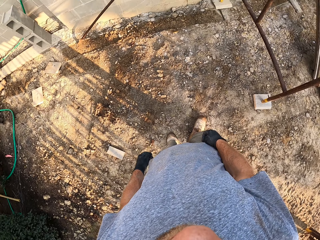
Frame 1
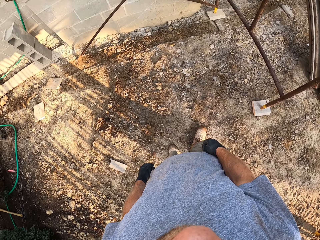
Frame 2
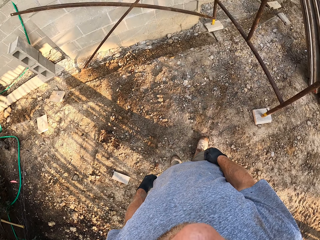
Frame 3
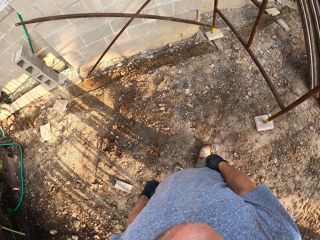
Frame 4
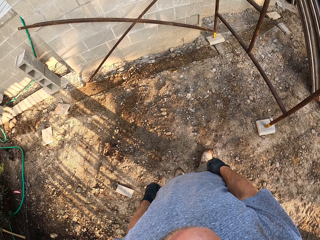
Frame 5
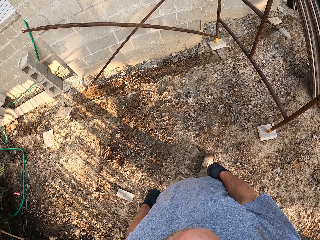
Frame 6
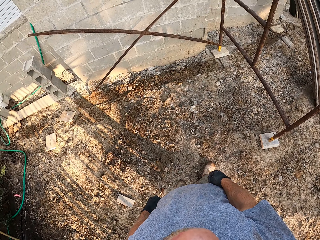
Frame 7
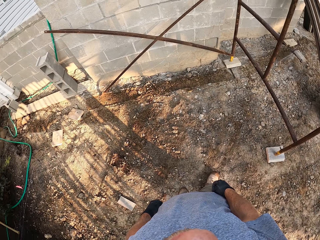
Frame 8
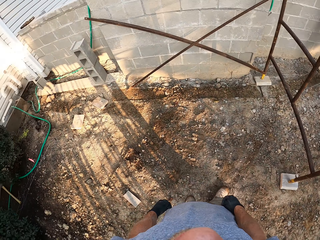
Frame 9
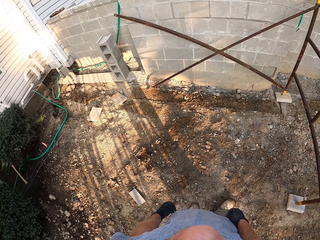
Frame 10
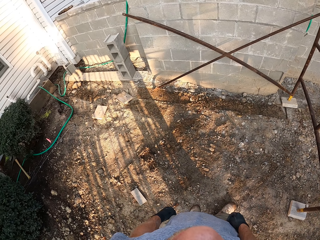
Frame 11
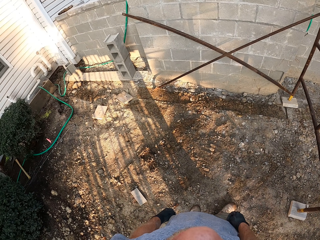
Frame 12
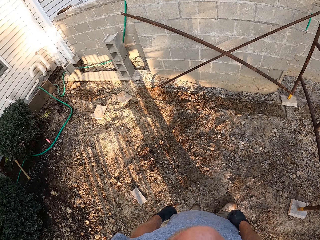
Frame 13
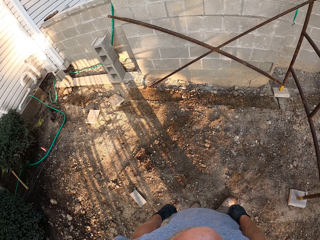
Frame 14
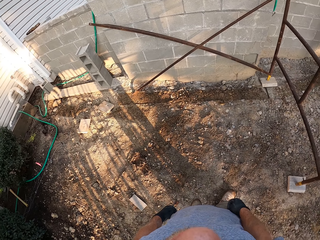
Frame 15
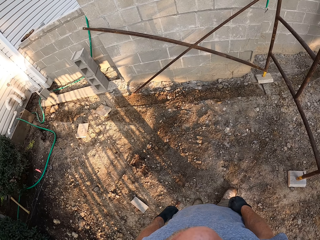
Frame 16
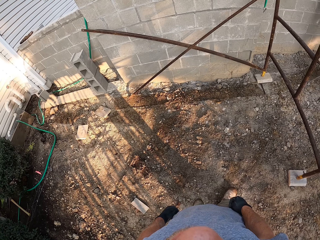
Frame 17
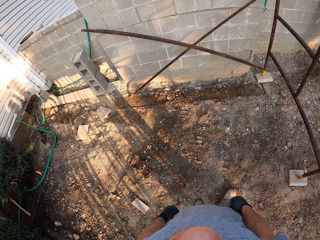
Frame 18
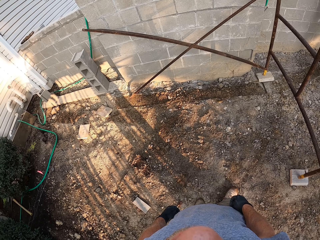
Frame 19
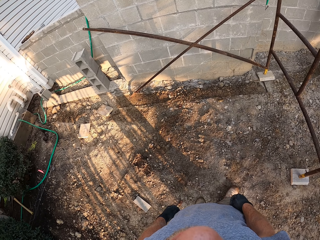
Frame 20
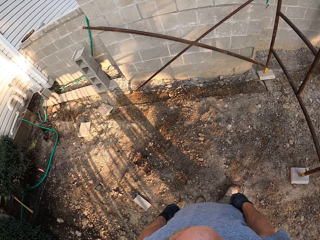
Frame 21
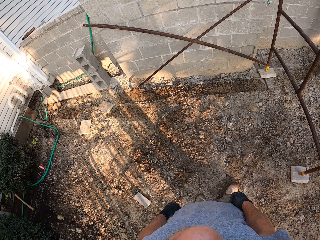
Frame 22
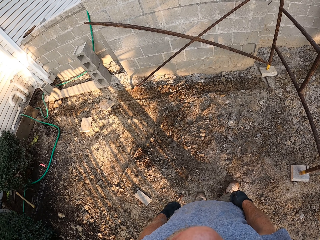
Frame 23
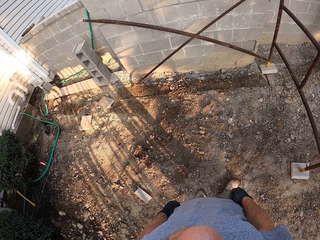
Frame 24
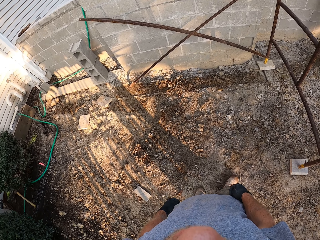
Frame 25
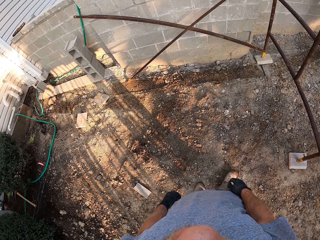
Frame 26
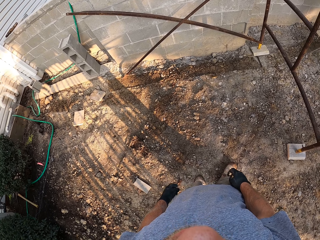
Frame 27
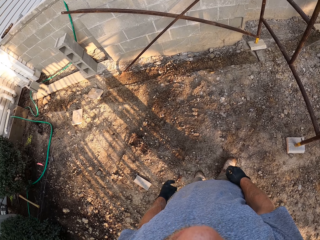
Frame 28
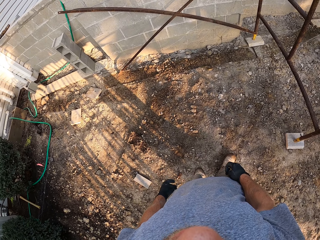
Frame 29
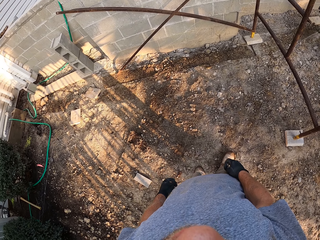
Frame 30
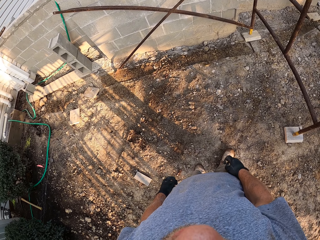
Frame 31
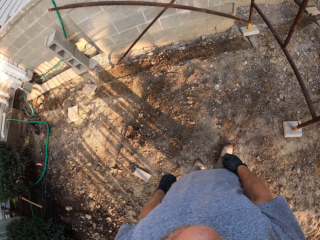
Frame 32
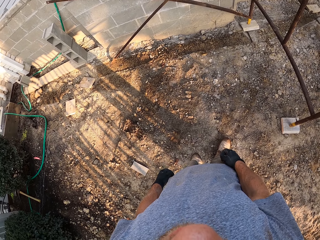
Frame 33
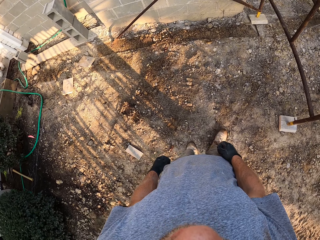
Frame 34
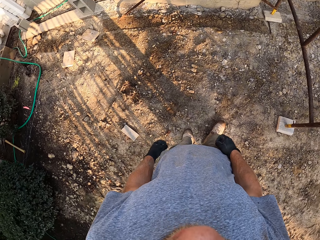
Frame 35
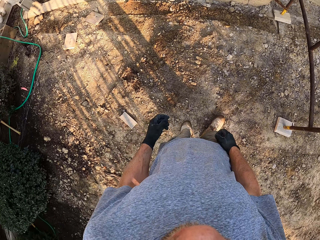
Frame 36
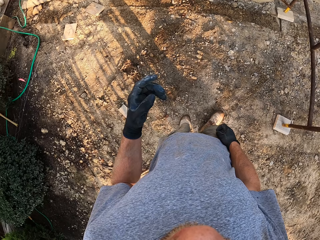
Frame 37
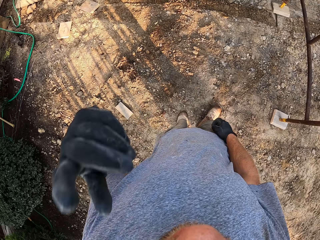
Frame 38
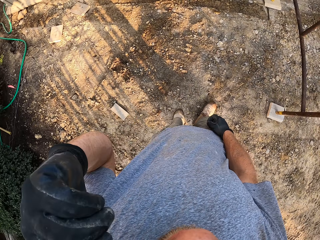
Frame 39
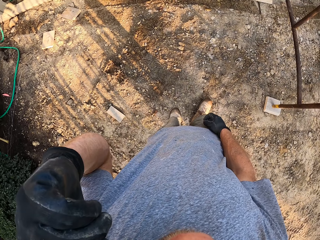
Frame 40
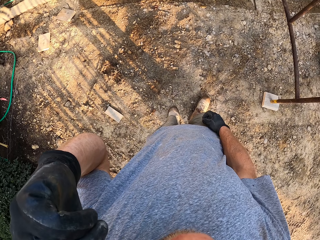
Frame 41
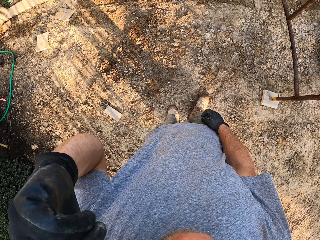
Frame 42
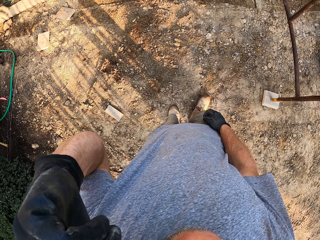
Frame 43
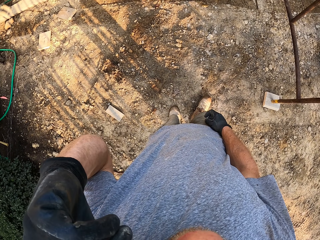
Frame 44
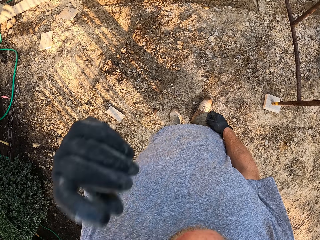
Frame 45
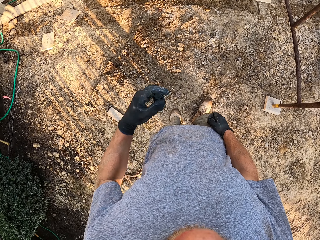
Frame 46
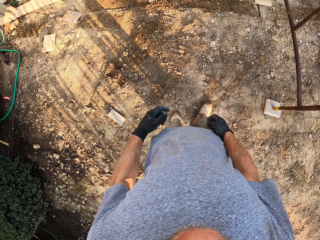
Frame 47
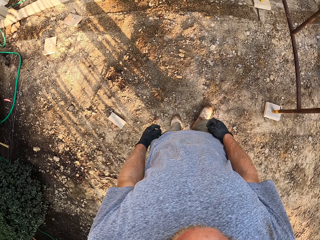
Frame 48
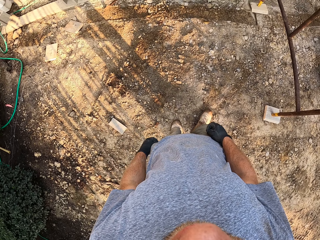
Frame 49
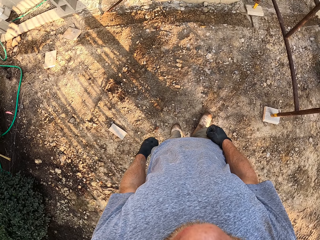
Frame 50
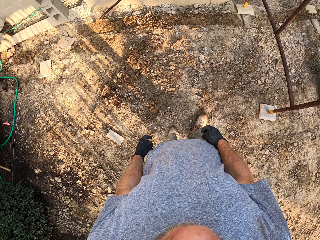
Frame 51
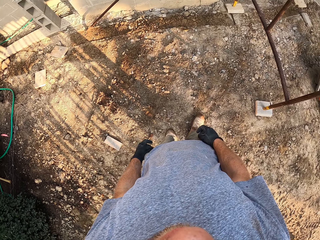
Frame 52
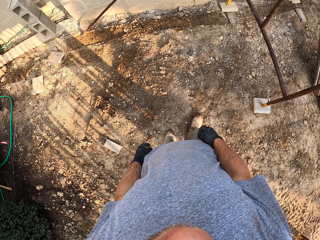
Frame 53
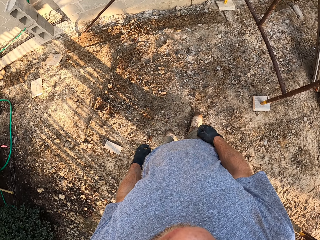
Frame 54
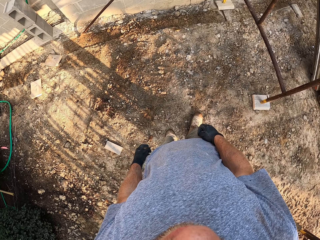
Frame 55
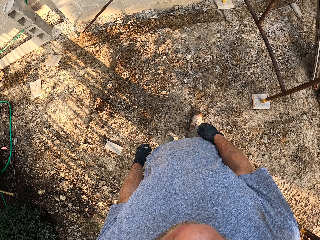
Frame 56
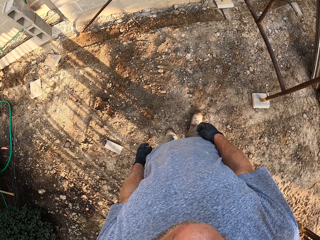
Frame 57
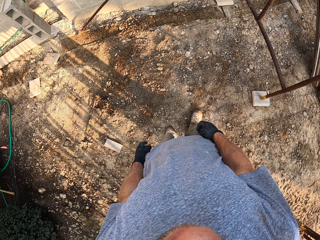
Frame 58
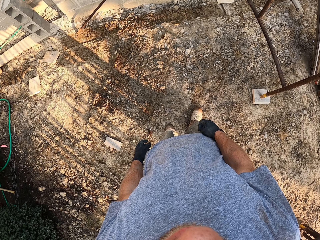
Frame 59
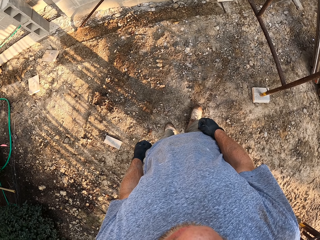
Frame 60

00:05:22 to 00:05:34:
The camera wearer raises his left hand to his face. He touches his face.

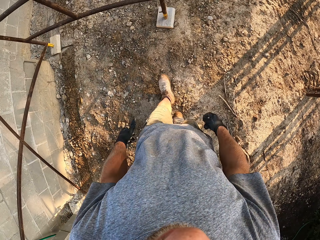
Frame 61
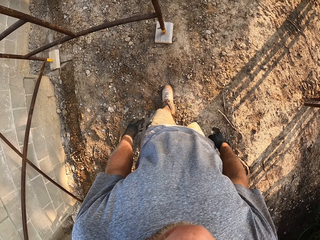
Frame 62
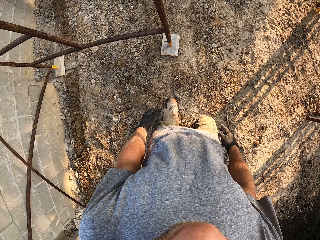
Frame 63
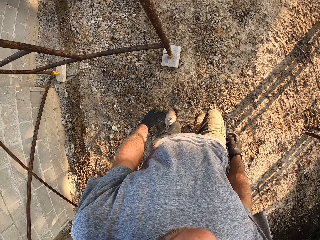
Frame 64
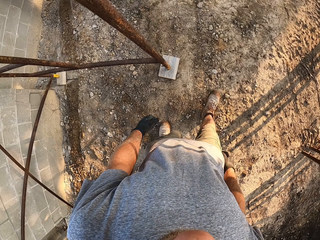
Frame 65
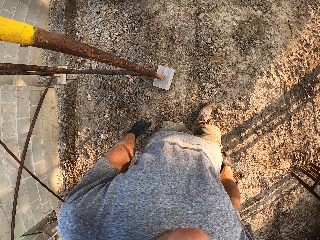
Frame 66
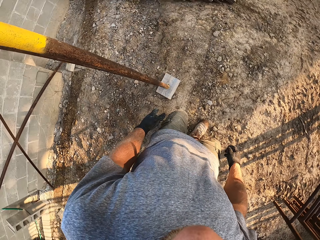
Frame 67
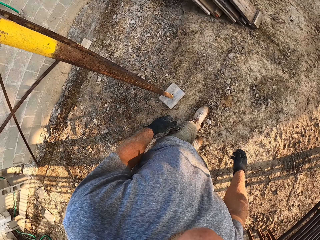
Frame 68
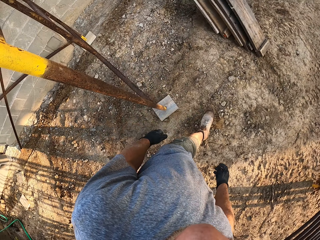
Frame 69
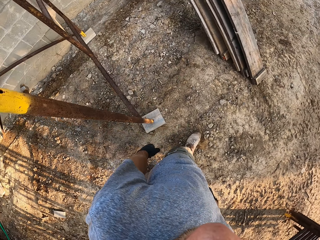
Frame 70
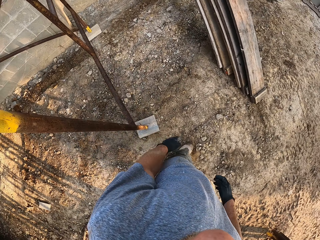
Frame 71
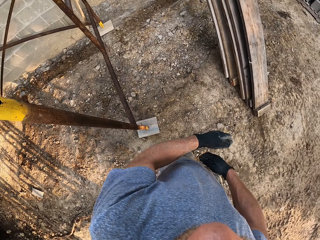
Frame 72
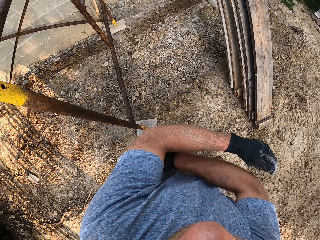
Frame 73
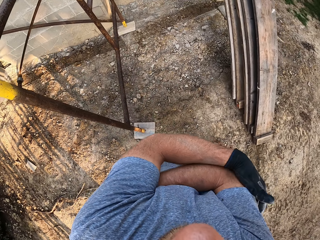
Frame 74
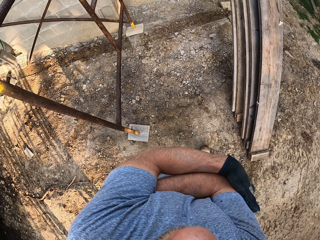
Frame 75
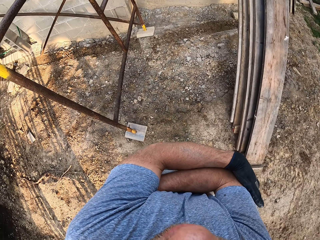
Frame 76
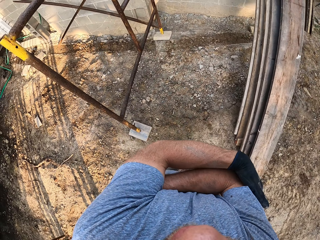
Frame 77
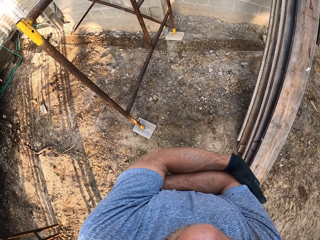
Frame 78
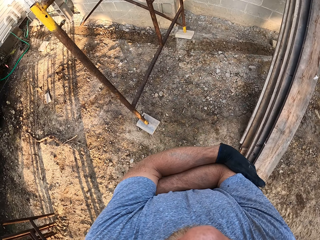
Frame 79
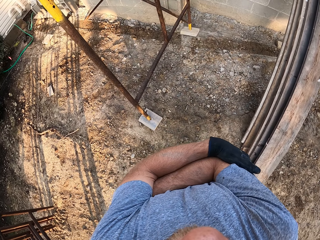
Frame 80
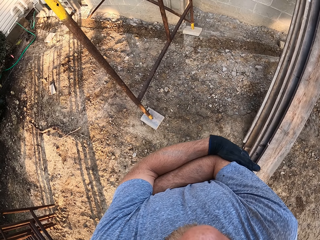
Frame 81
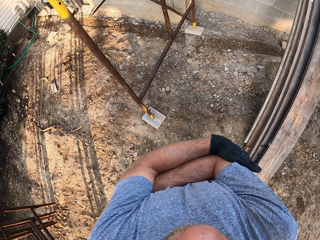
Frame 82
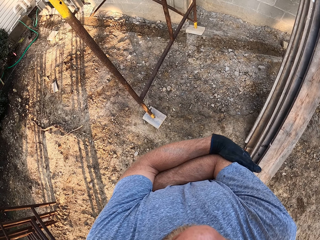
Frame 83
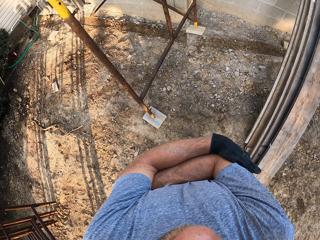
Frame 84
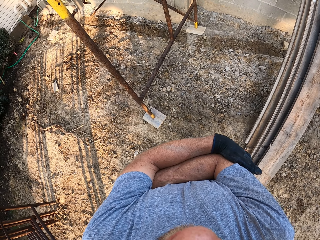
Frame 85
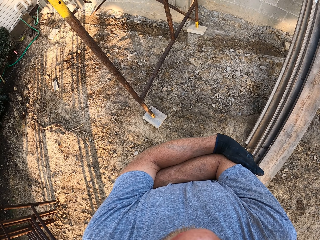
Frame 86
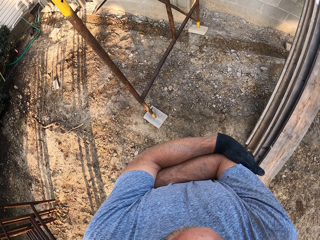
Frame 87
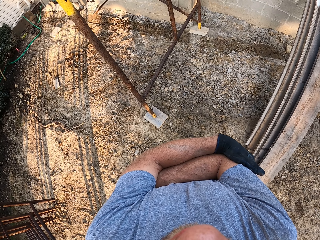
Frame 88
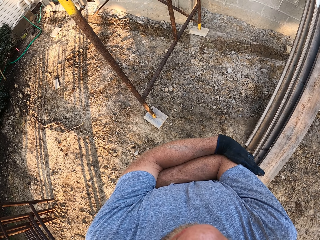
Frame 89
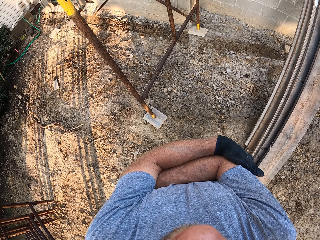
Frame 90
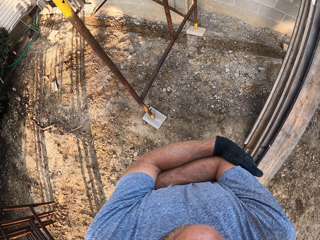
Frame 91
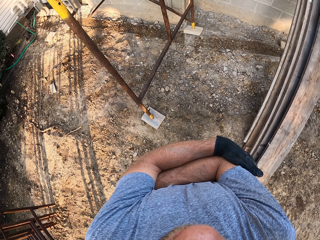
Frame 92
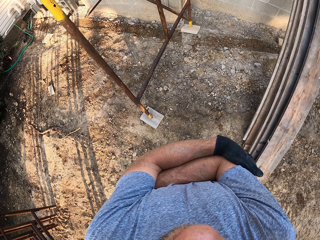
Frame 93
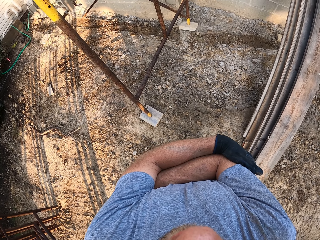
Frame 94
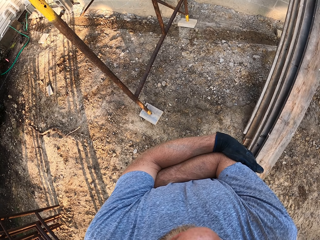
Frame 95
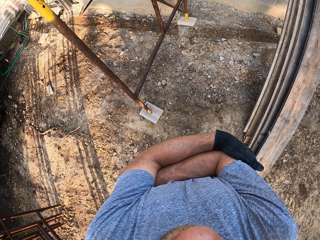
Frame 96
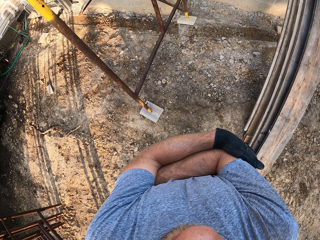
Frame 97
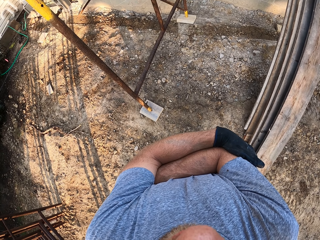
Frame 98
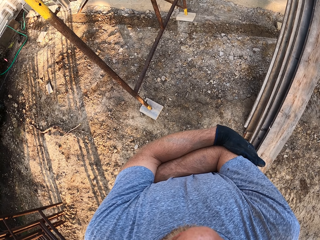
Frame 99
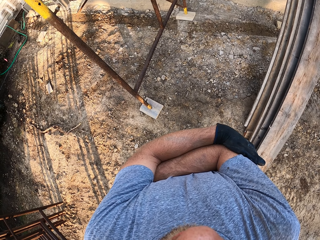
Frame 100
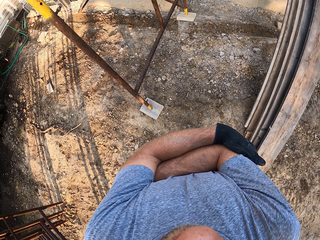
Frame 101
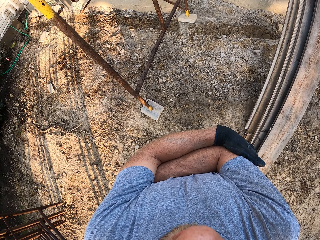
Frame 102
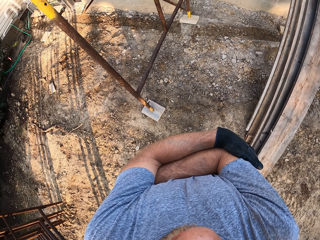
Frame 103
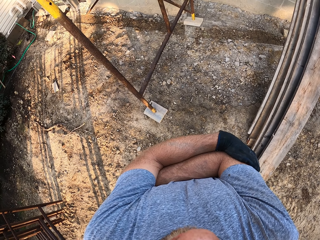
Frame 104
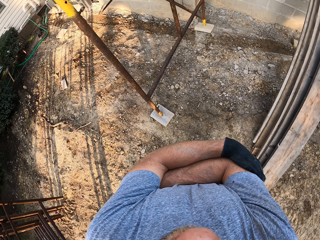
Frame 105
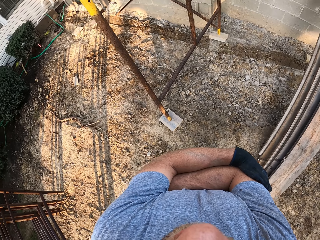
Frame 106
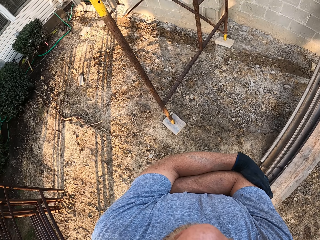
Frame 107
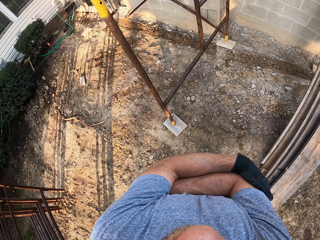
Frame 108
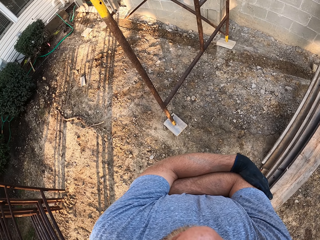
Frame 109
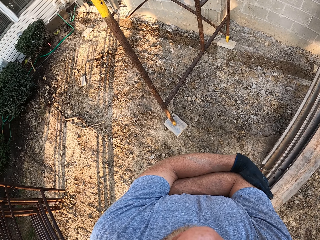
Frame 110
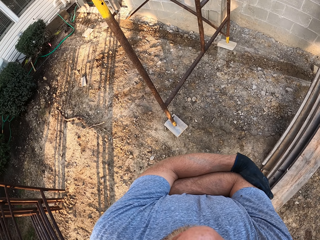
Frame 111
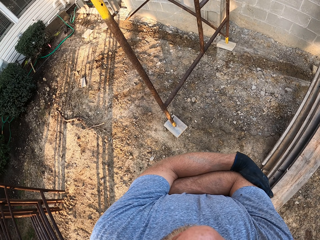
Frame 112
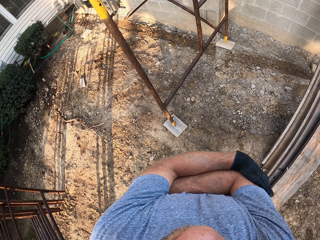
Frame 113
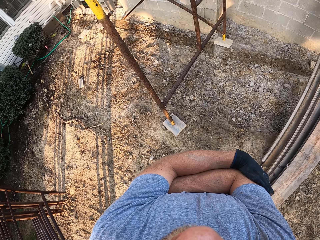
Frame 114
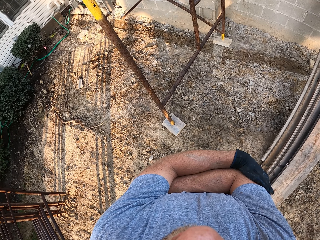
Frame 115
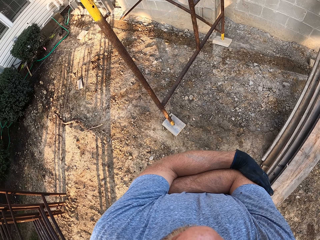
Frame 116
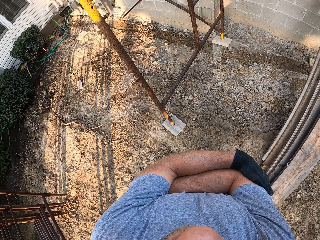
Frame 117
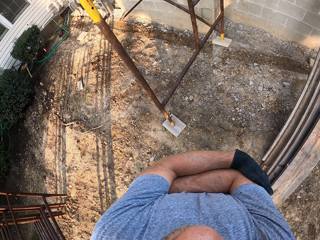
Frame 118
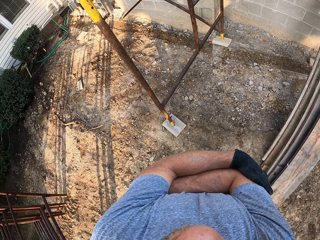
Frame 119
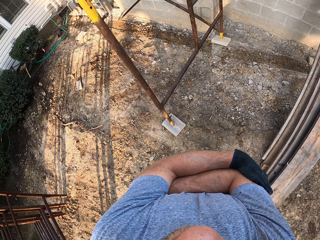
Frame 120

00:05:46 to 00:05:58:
The camera wearer walks around the backyard. He folds his arms. He looks at something.
